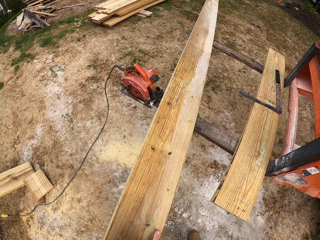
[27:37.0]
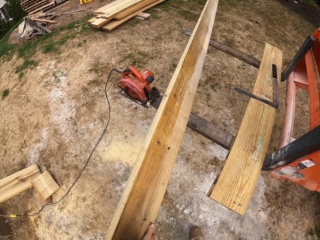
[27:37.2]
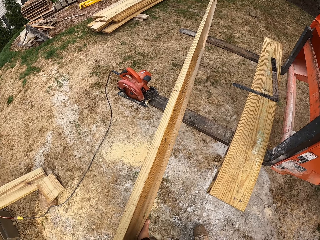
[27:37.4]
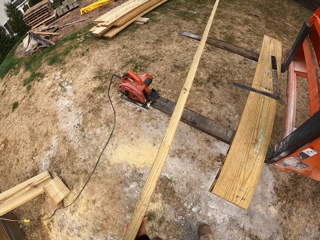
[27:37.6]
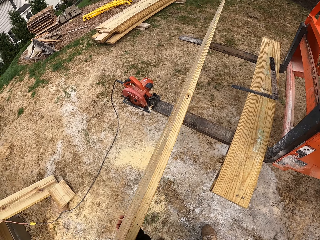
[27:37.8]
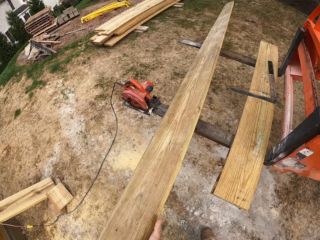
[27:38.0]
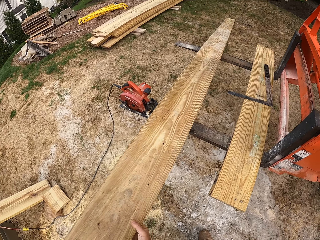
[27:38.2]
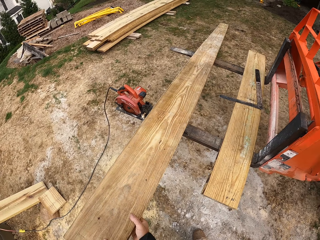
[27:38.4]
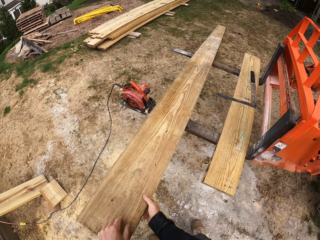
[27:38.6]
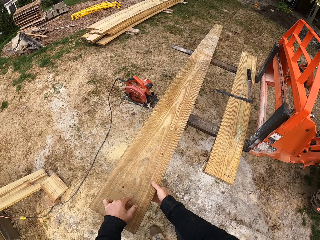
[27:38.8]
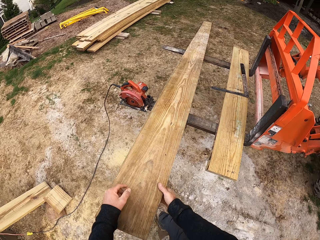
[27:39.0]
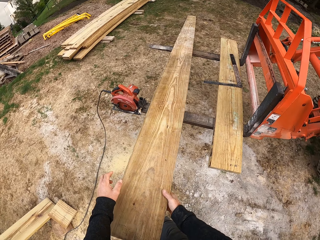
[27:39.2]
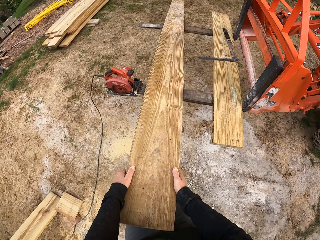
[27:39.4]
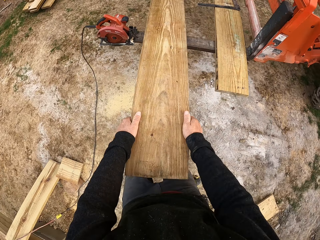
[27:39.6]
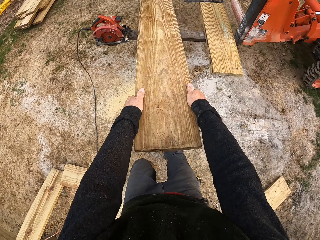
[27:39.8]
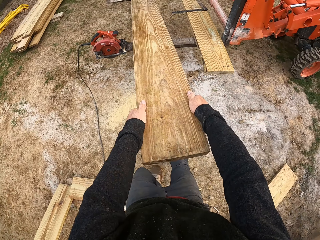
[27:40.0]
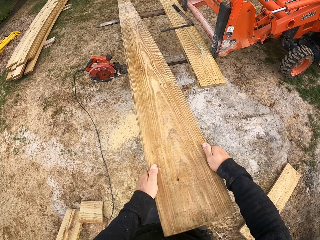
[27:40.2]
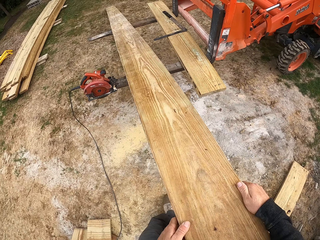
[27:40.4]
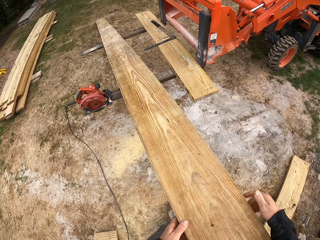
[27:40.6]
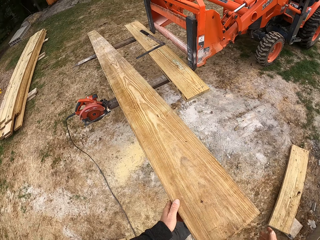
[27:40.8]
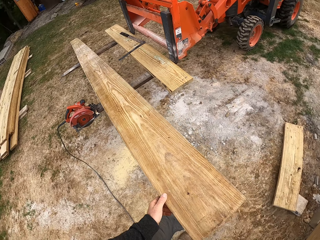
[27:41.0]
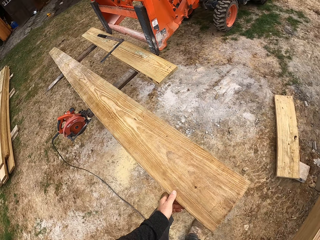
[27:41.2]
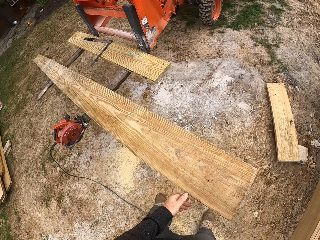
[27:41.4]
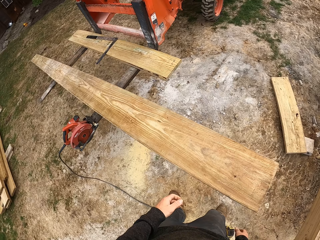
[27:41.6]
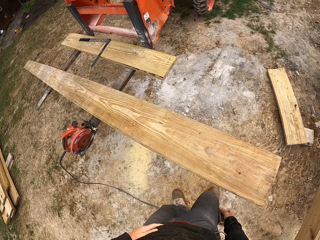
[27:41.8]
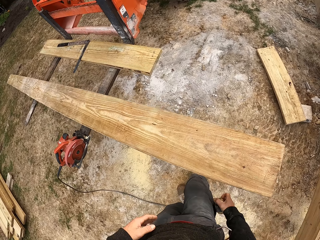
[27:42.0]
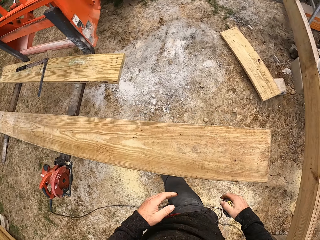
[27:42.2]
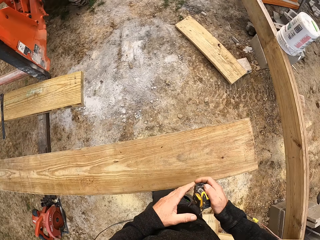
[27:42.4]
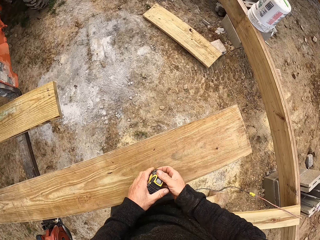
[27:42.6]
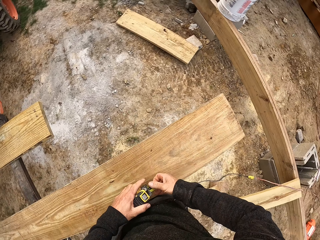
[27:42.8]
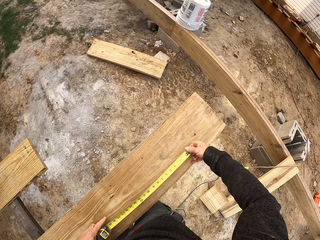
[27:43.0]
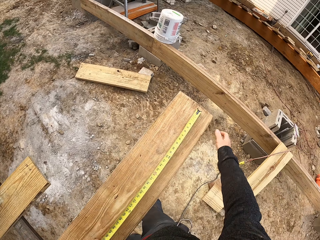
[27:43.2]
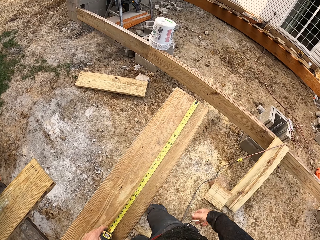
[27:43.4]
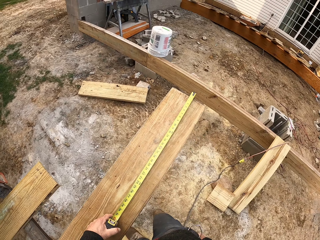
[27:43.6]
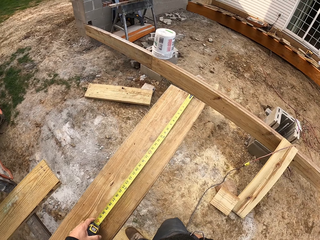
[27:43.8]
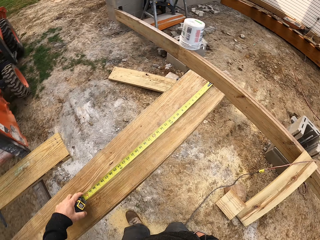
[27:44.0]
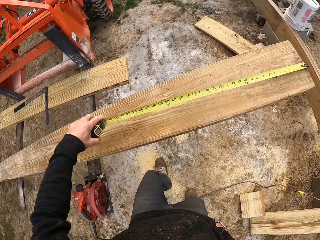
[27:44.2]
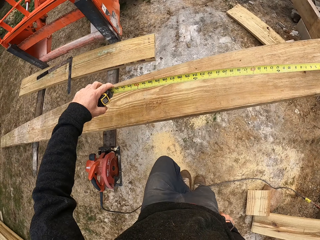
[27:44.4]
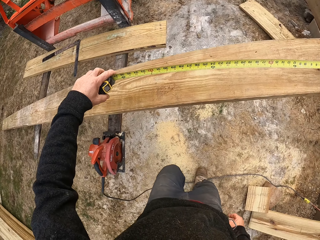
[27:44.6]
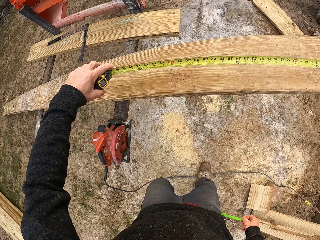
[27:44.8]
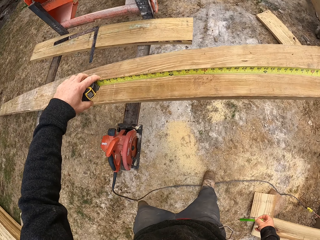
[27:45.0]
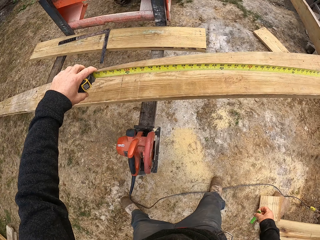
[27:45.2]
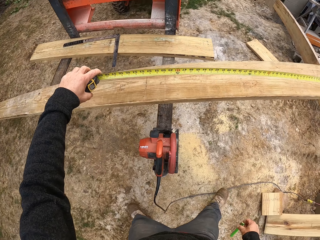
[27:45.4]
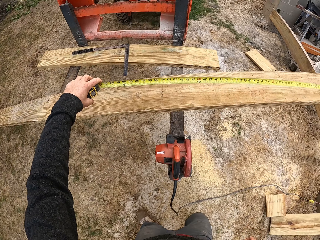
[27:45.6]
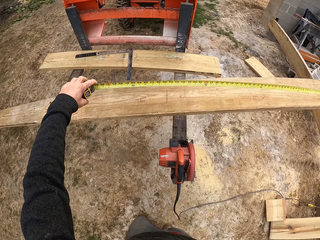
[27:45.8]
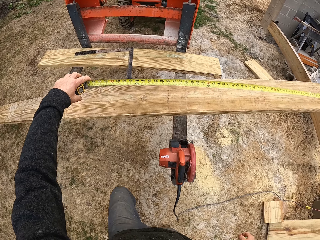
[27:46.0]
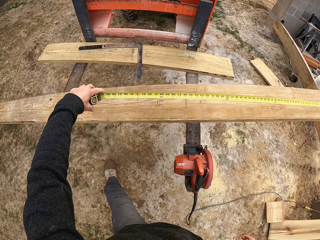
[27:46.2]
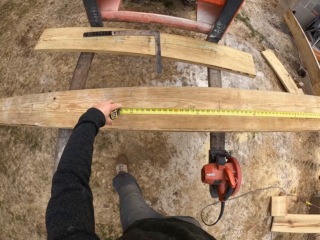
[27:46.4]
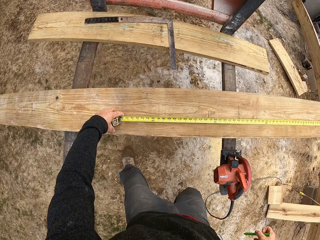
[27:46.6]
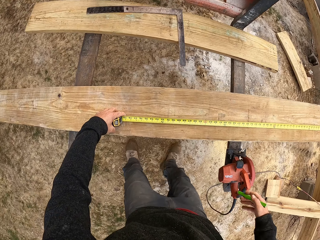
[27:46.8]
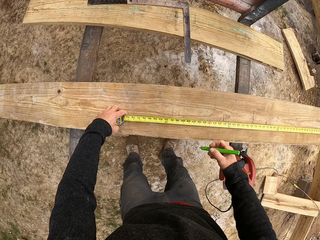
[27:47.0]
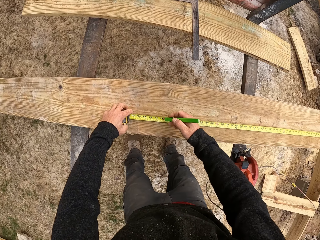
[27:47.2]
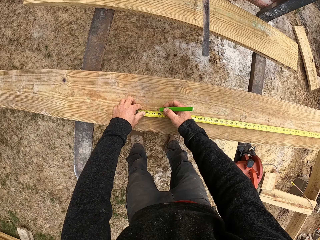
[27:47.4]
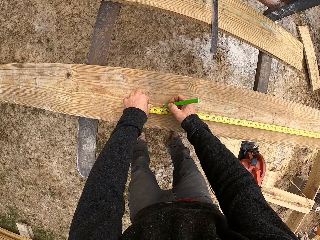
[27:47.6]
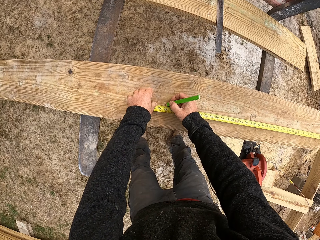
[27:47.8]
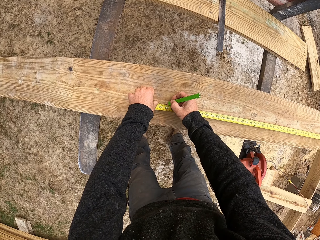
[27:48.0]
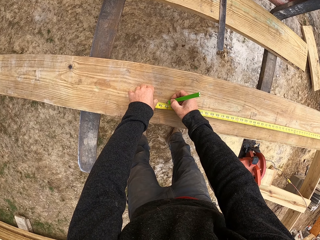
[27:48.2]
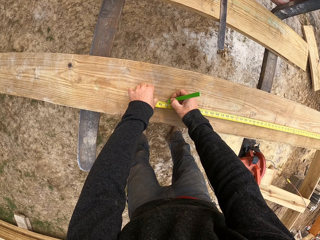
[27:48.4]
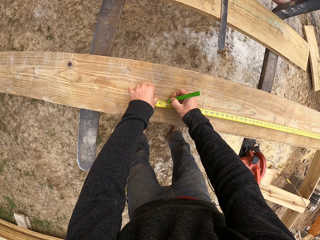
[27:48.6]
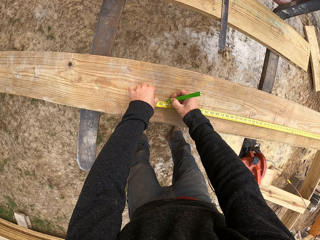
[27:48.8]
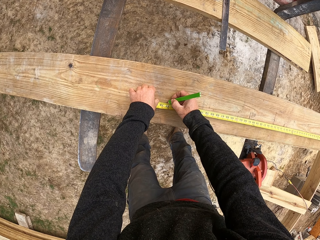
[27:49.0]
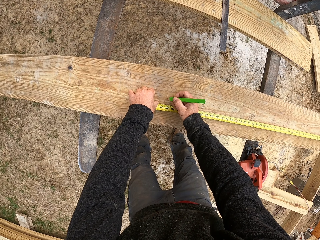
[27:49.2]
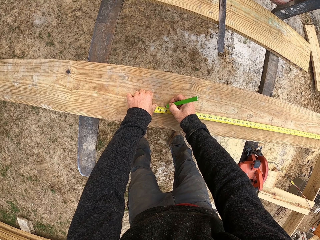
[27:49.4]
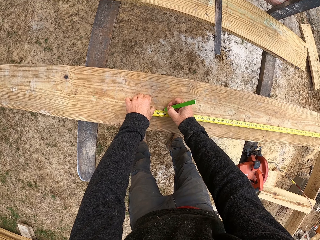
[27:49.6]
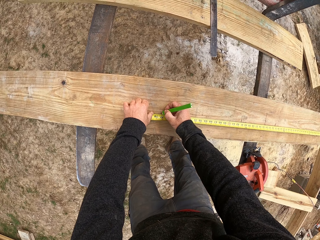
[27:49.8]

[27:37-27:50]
The camera wearer takes a measuring tape from the pocket. They hold the measuring tape with both hands, straighten the measuring tape, and measure the wood using the measuring tape. They move. They mark the wood using a pen or pencil.

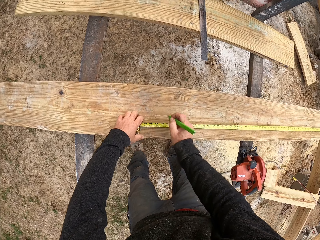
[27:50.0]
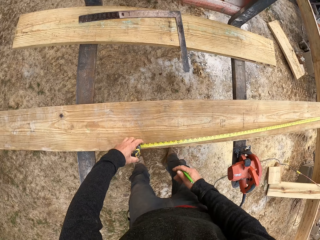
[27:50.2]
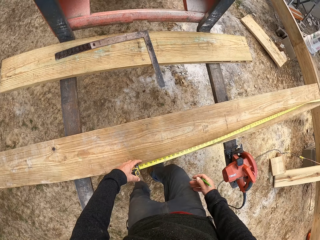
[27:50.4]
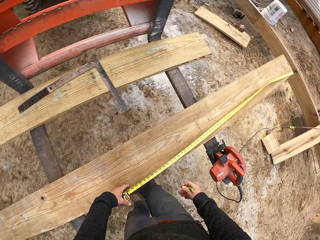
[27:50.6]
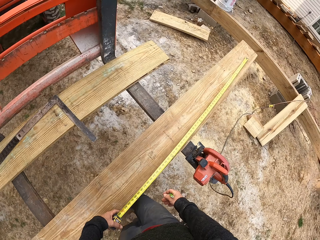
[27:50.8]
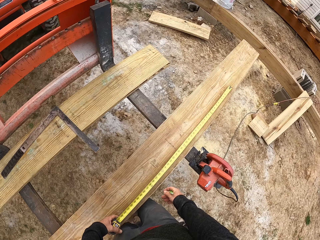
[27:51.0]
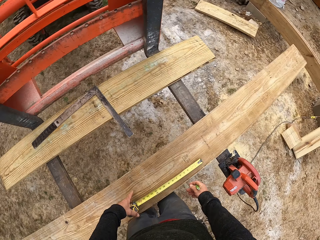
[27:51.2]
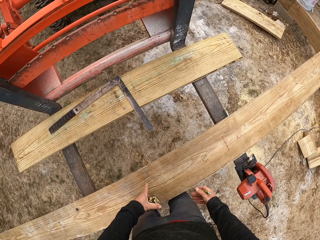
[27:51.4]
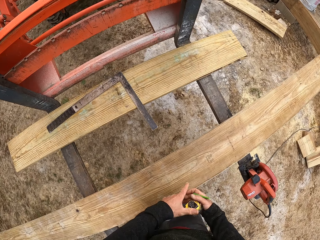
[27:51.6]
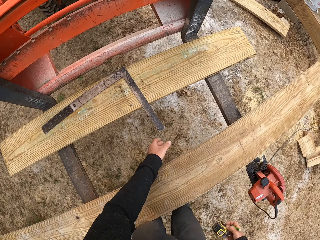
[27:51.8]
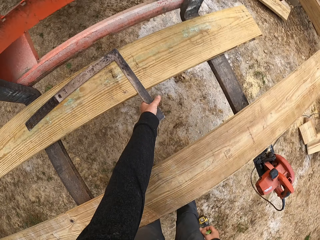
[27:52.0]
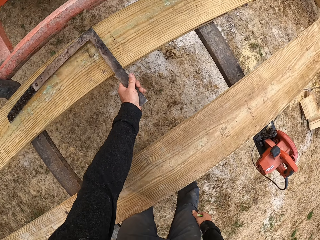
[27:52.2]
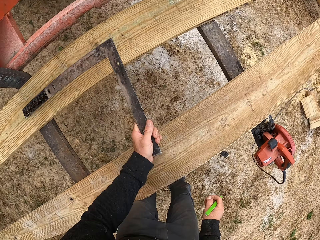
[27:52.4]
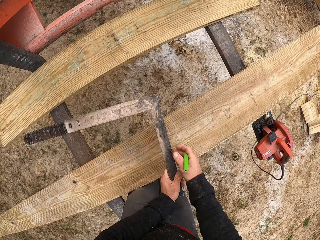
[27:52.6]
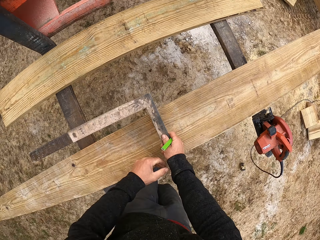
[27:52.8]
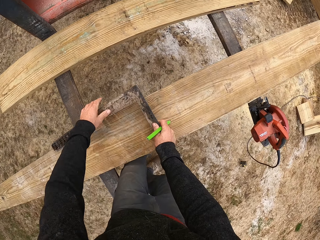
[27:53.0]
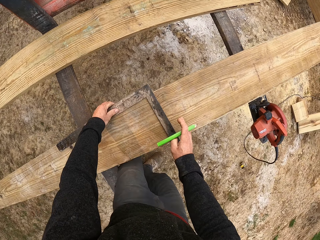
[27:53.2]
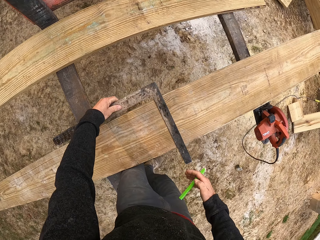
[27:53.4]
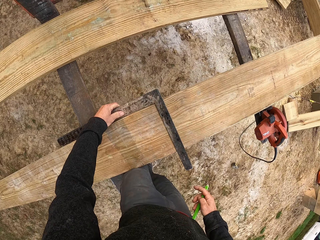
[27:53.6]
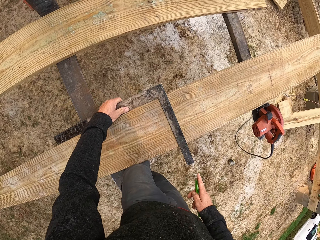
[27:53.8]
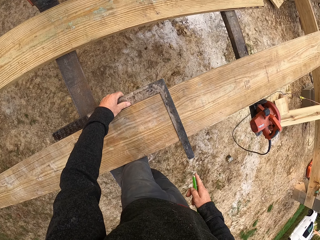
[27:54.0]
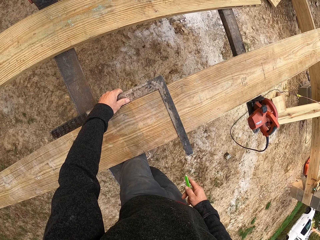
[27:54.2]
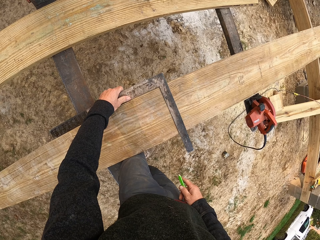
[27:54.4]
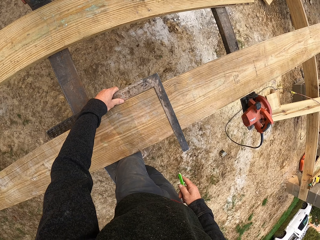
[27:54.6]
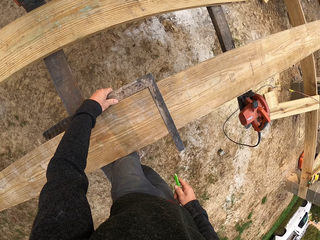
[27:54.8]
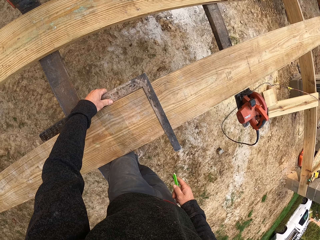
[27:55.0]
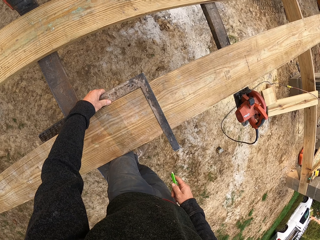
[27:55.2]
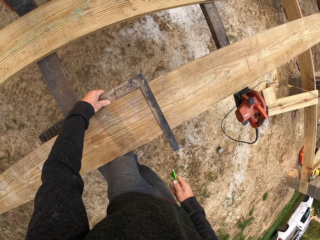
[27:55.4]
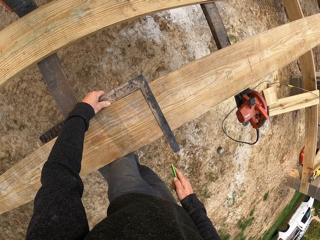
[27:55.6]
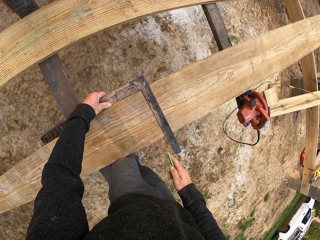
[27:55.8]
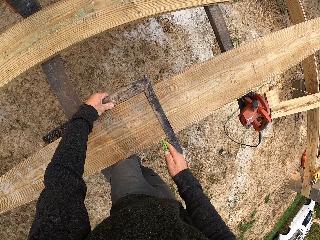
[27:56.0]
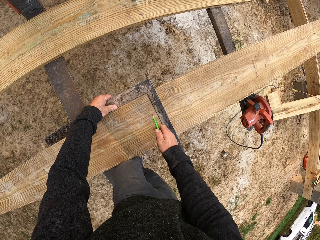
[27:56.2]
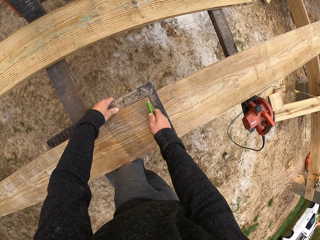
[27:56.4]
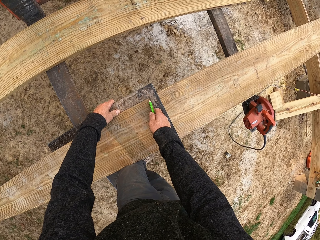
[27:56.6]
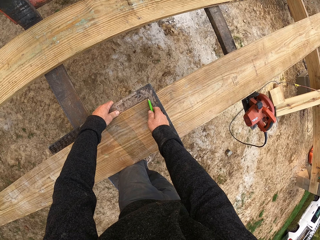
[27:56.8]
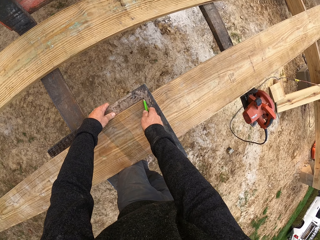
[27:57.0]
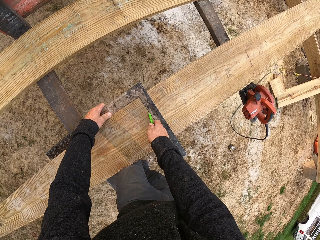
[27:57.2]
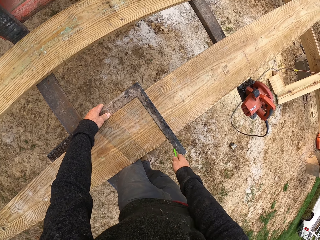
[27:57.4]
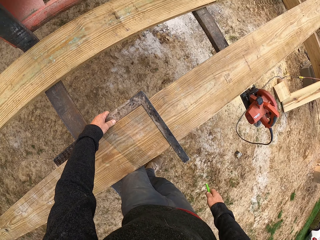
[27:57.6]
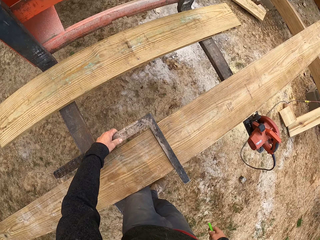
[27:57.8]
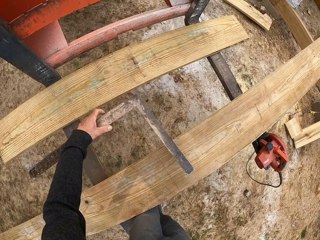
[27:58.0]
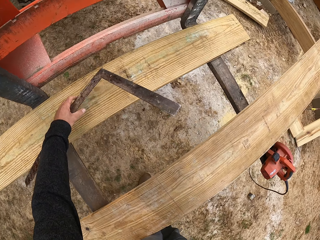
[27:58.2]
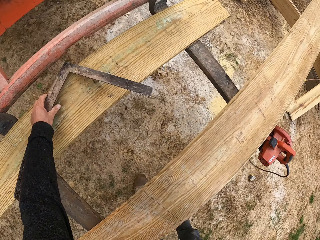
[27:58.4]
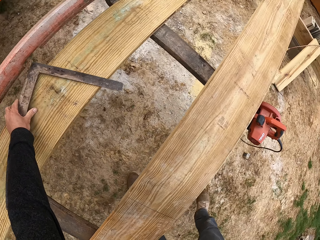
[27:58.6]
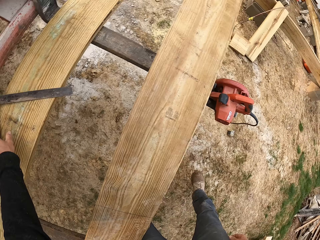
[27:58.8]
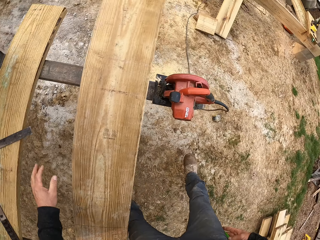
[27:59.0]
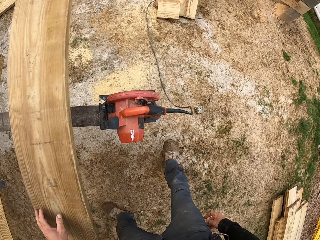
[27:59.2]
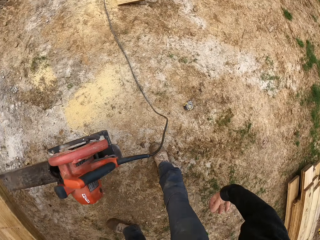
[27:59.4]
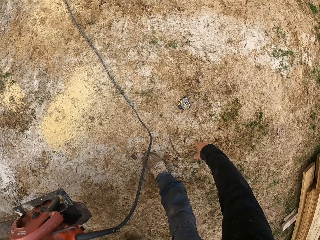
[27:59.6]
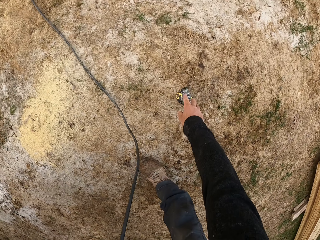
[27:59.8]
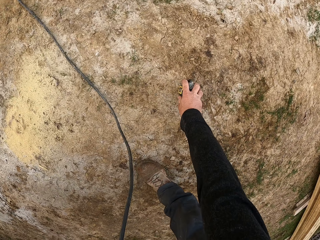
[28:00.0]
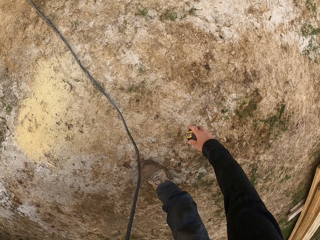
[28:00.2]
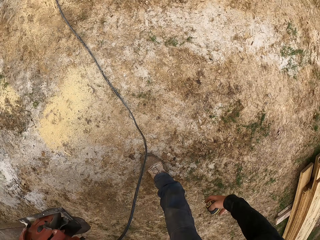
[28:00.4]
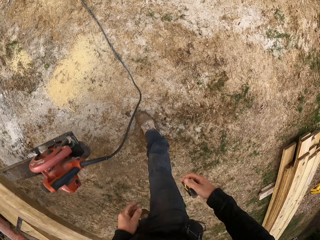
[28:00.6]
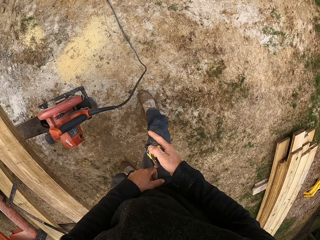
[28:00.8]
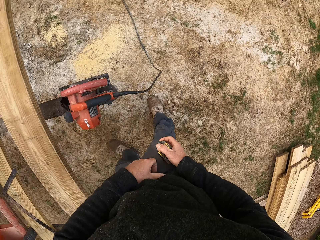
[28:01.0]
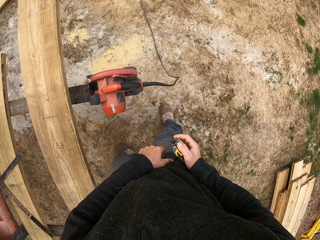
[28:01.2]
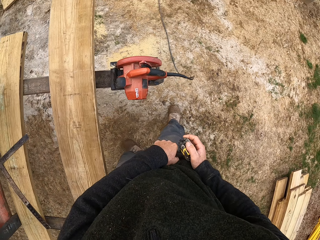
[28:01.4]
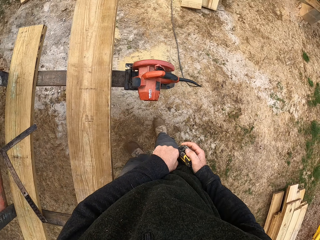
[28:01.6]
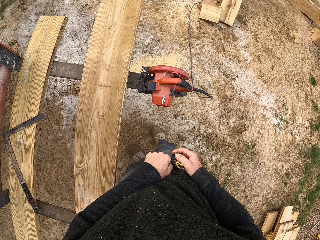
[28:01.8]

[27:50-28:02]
The camera wearer turns around. They pick up a square ruler or measuring tool. They measure the wood using the measuring tool. They put the metal on the timber. They draw a line on the timber using a pencil or pen. They take the measuring tool. They put the metal ruler on the timber. They move around. They take a measuring tape from the ground.
